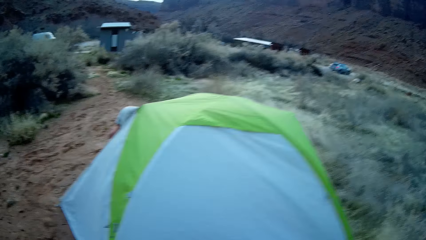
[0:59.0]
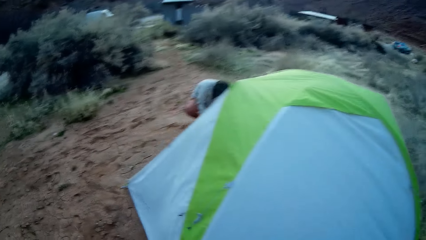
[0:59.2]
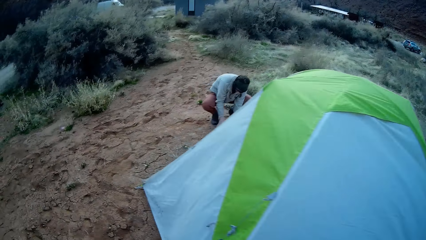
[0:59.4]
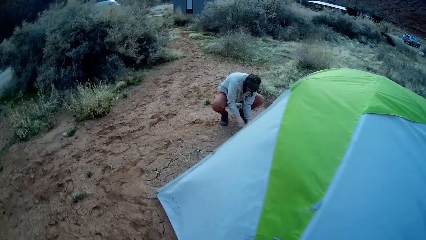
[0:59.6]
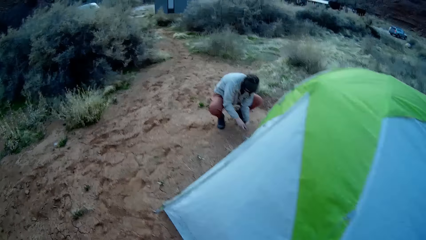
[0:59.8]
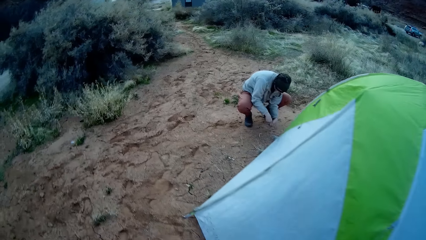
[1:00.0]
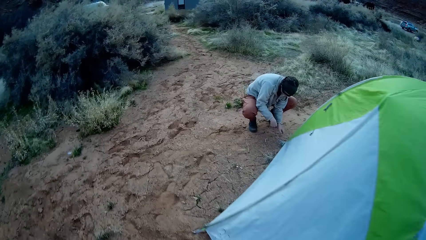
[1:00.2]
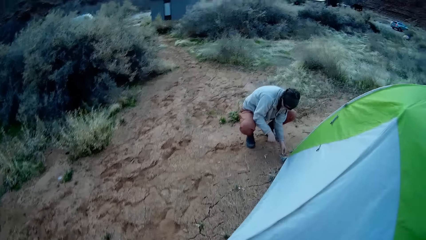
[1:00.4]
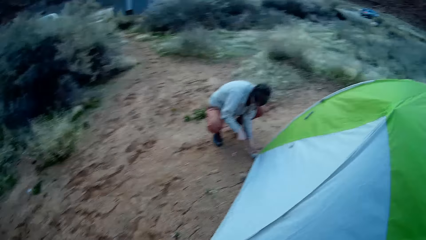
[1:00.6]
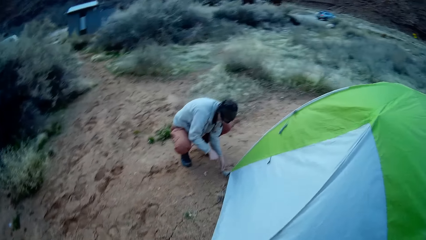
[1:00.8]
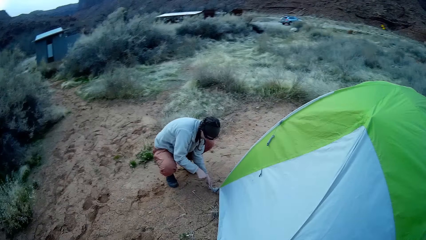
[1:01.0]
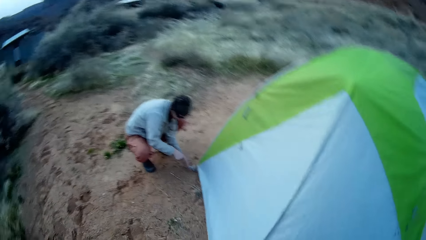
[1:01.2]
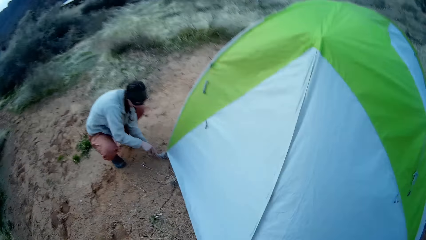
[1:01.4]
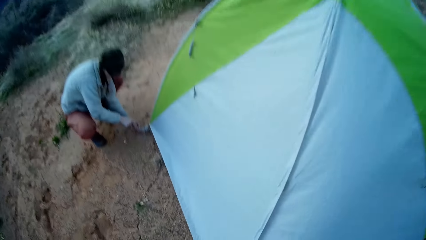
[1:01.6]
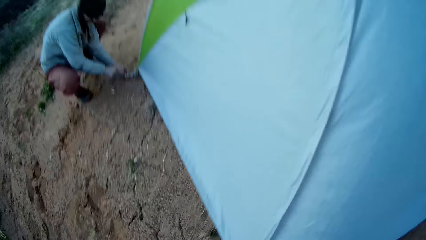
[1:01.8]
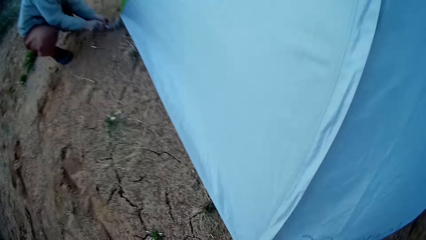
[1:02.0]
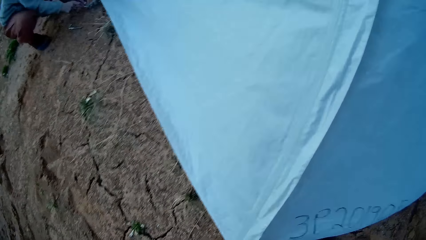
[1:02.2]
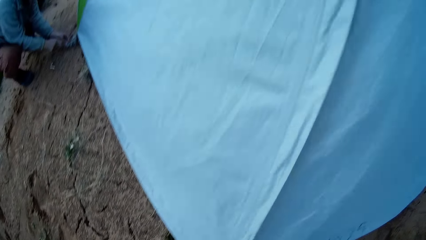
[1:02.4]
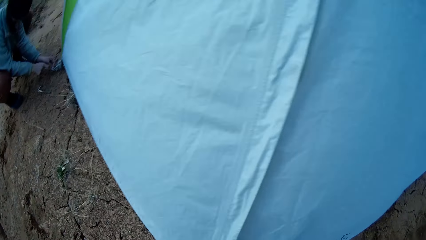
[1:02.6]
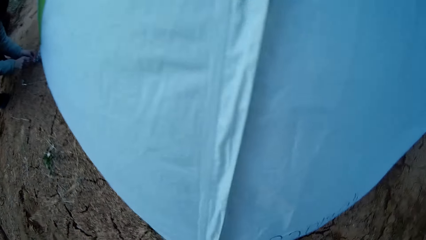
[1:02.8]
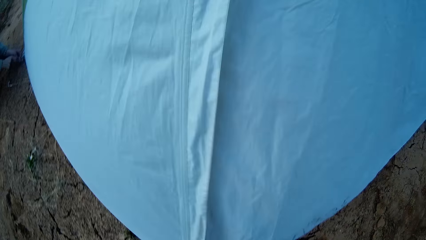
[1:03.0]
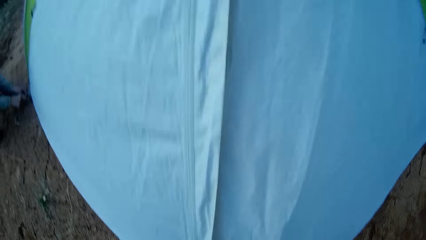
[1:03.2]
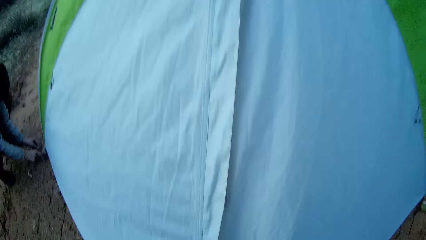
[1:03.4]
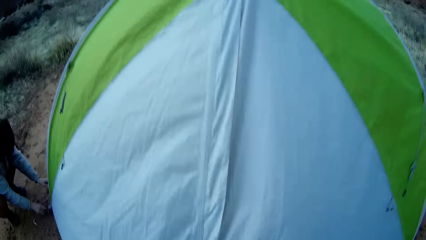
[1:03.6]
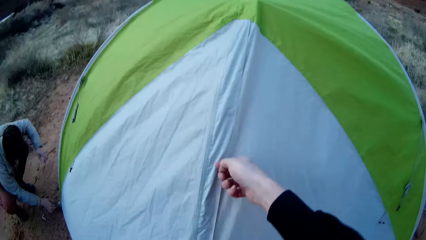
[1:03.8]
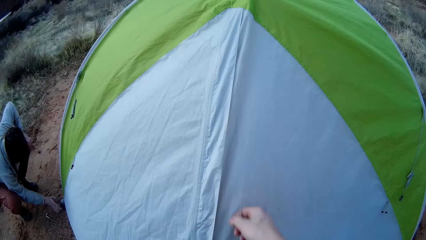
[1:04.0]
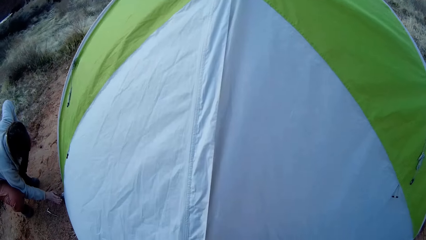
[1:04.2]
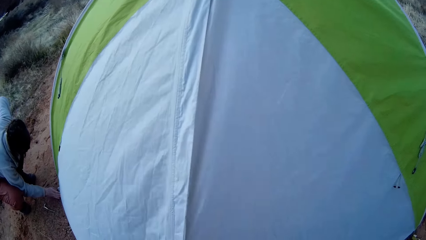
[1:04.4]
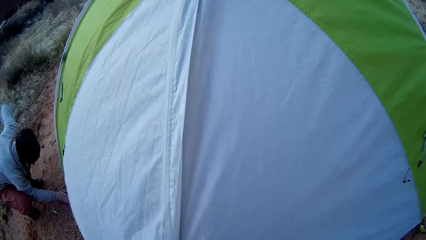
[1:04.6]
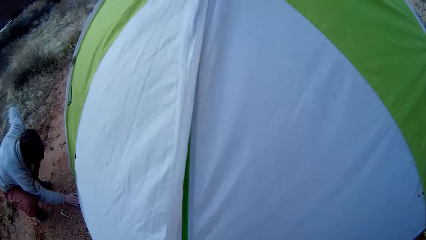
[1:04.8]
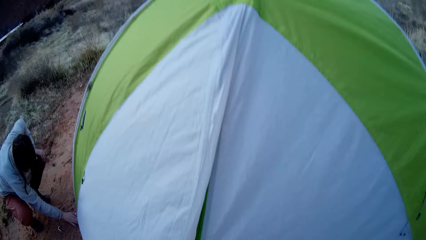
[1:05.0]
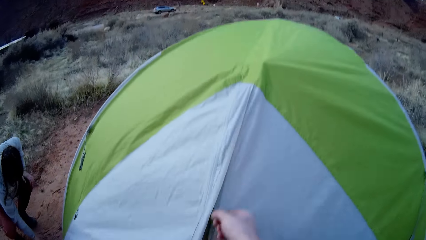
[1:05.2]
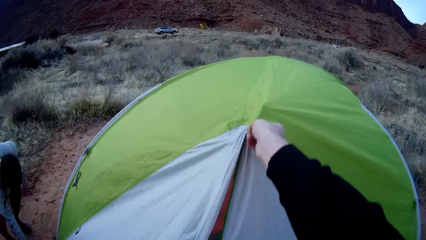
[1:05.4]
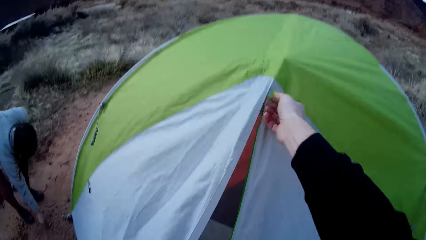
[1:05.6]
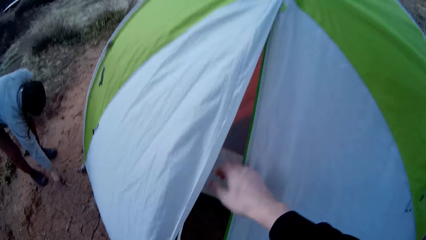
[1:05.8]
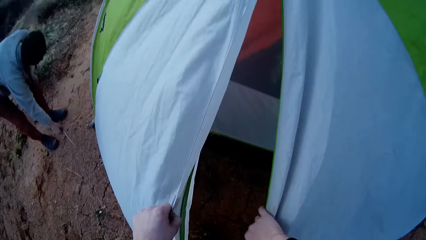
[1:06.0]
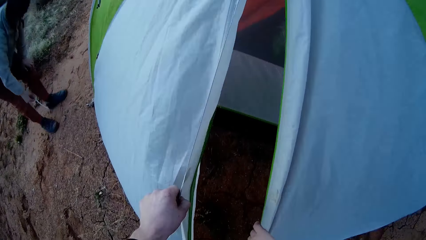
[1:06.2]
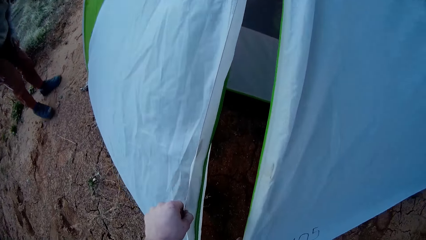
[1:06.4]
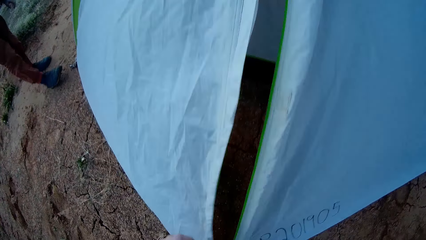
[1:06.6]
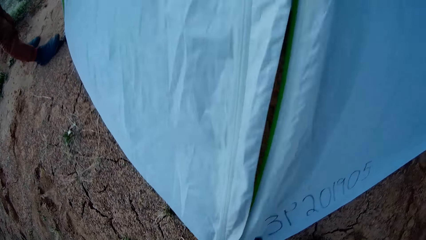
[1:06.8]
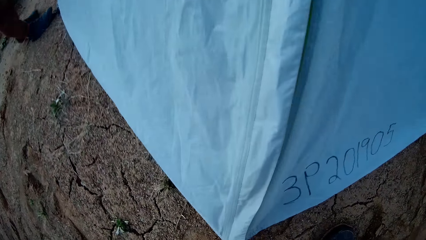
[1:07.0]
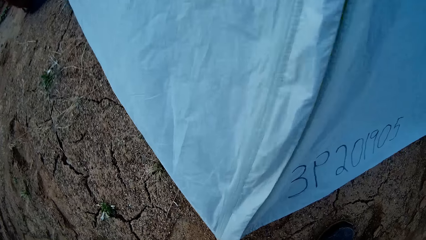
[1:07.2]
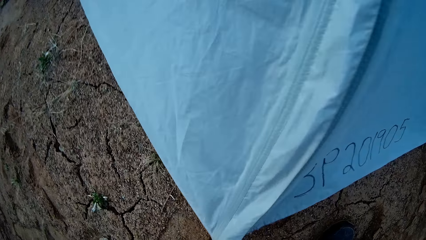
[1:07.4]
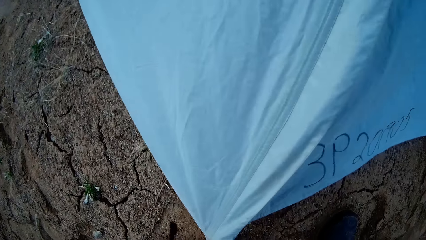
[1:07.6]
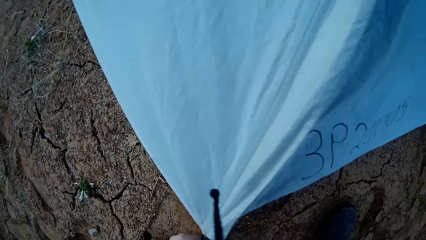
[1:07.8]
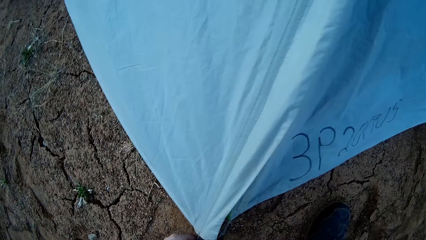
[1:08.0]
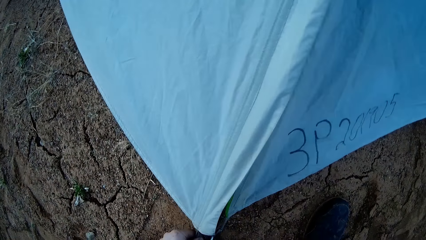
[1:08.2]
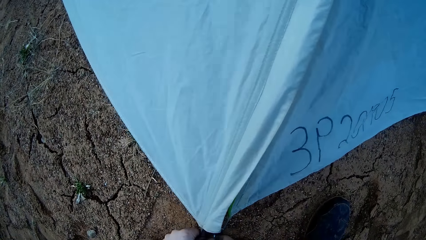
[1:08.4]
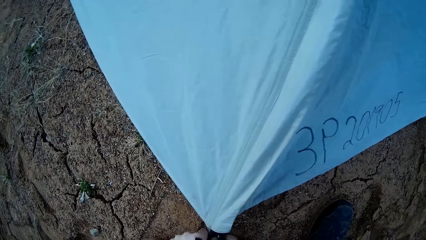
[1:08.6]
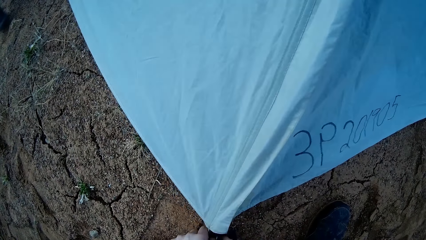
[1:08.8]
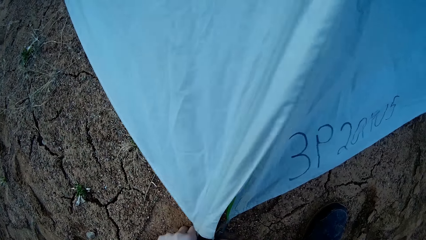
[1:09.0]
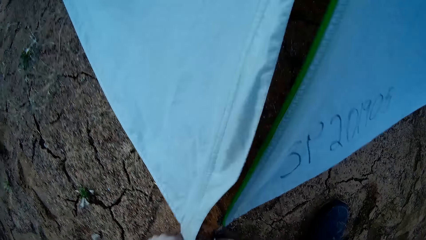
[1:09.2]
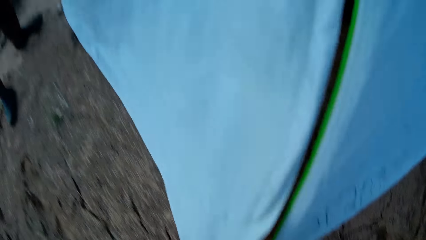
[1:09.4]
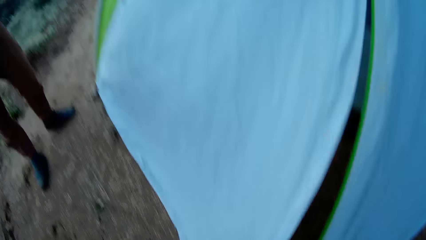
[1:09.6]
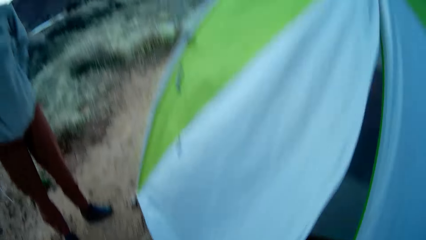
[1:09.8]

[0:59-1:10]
A person fixes the peg loop. The camera wearer opens the tent's zipper. They fix the tent on the ground.

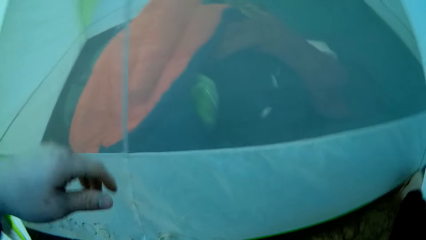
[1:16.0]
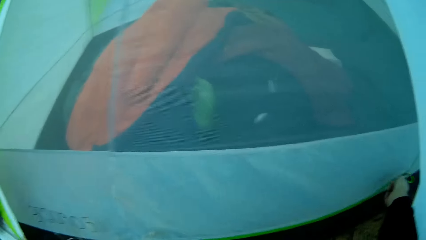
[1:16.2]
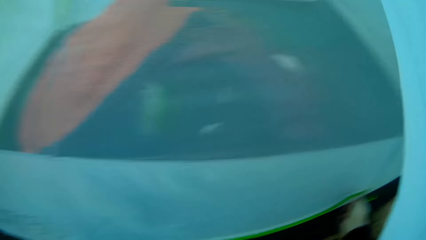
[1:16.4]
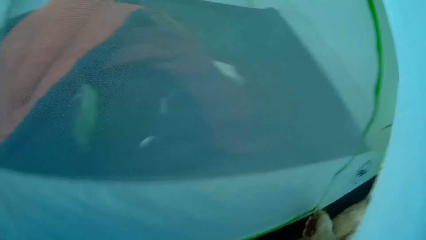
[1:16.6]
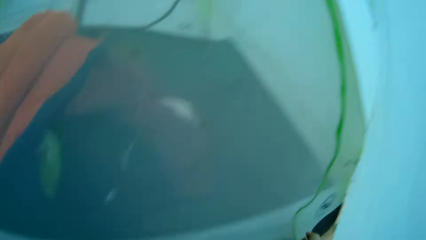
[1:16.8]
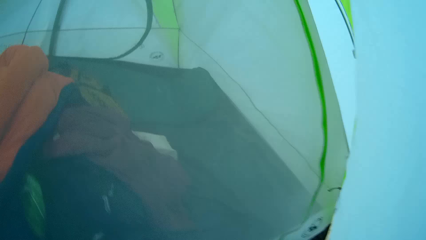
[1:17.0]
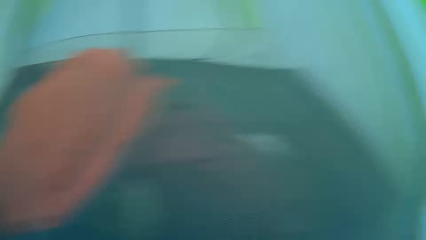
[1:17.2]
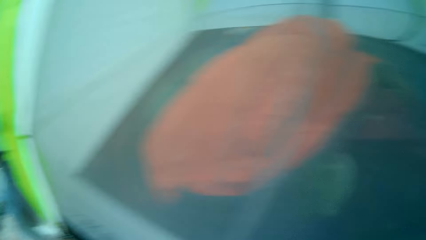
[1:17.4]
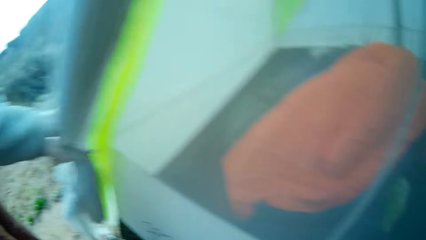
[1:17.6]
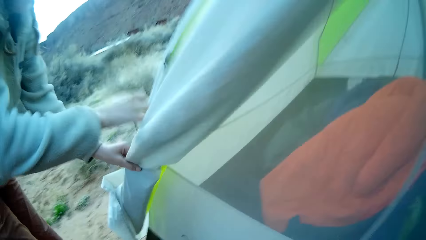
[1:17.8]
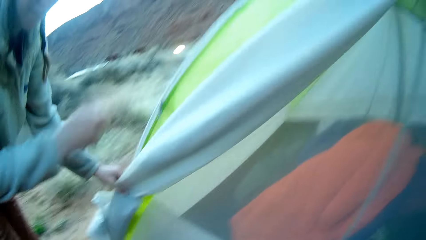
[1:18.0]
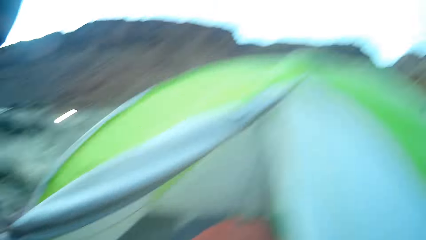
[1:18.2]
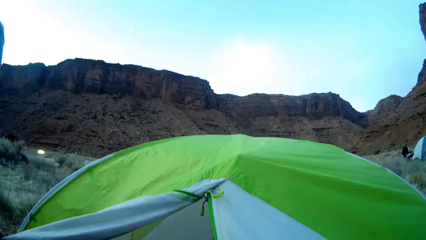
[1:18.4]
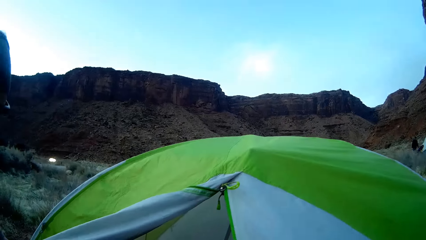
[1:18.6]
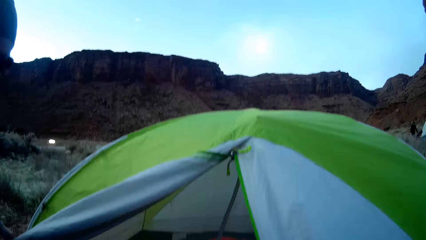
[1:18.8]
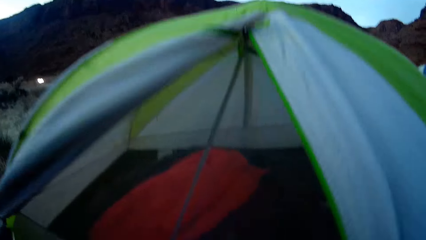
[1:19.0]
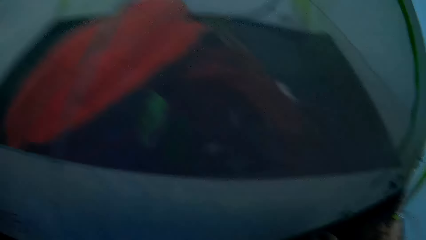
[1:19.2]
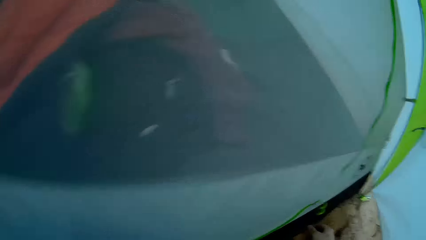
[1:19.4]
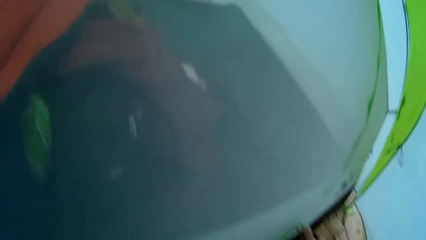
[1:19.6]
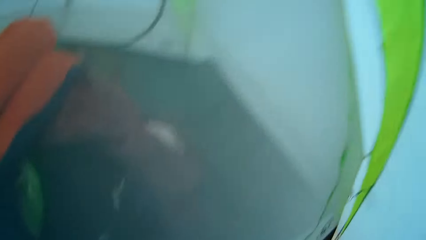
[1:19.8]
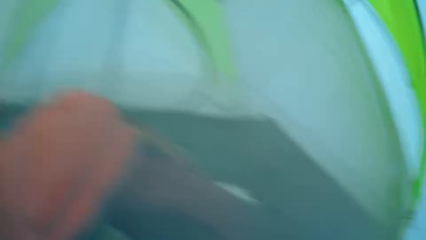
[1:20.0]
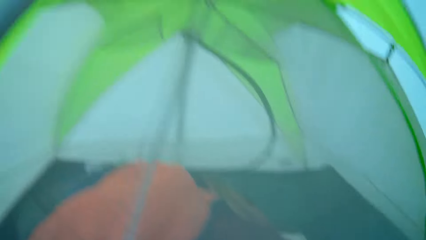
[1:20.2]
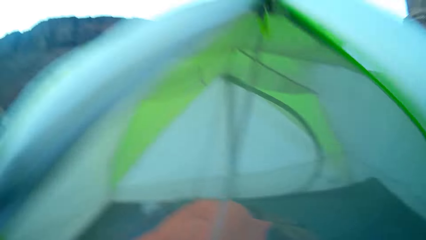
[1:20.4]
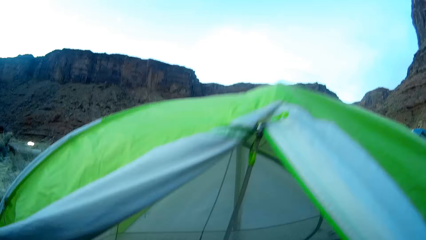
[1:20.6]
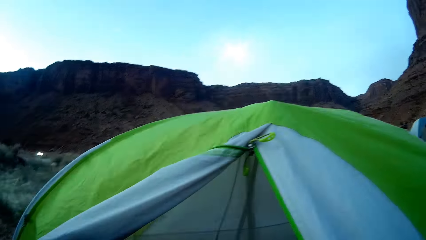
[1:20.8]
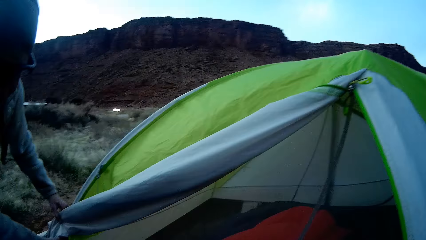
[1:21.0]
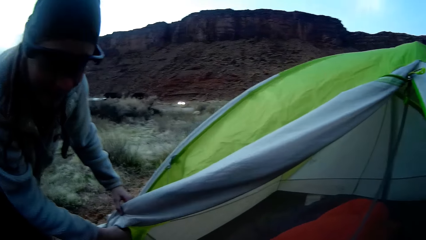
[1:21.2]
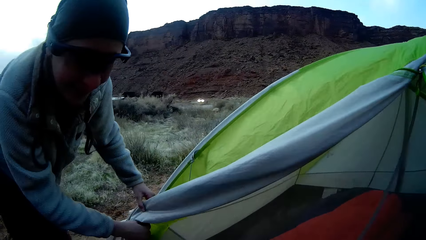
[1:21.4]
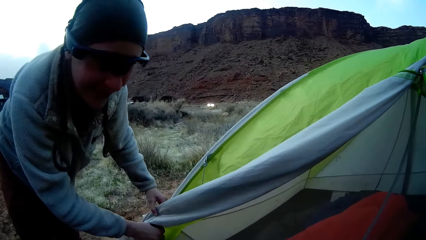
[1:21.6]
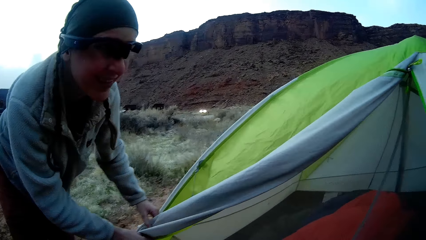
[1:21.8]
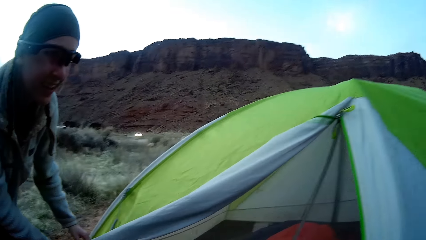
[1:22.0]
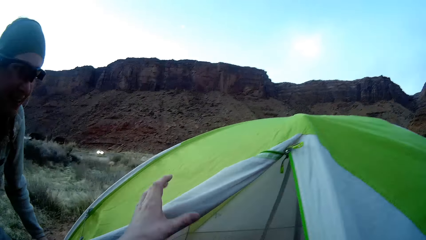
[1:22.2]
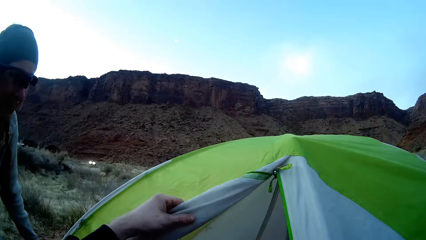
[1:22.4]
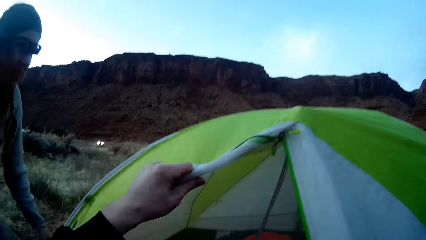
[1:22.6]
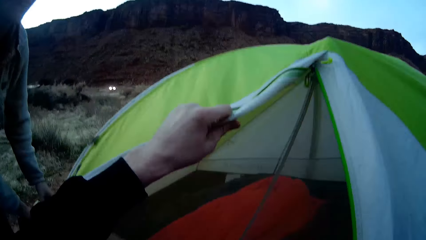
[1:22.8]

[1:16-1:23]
The camera wearer enters the tent. A person holds the tent.
